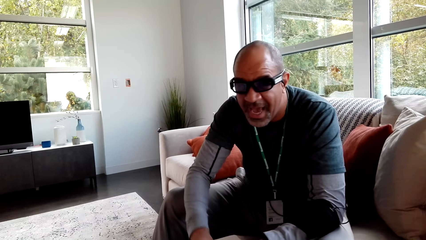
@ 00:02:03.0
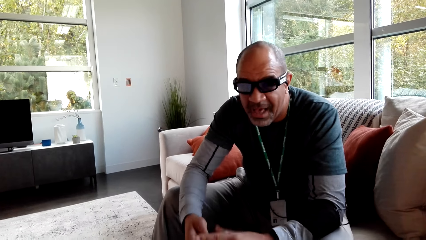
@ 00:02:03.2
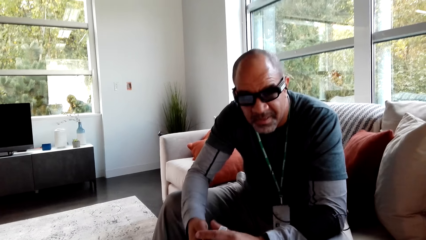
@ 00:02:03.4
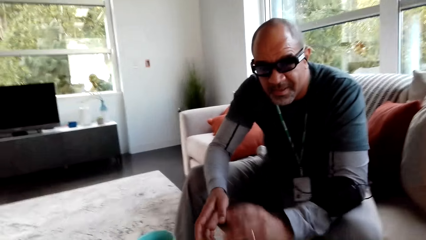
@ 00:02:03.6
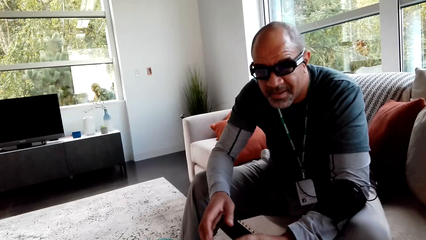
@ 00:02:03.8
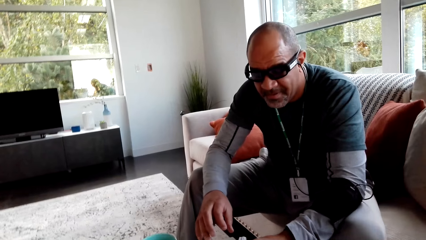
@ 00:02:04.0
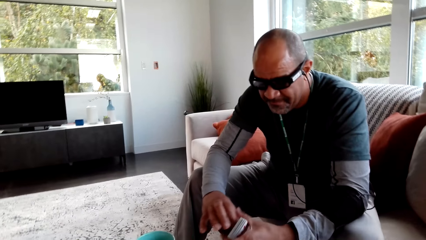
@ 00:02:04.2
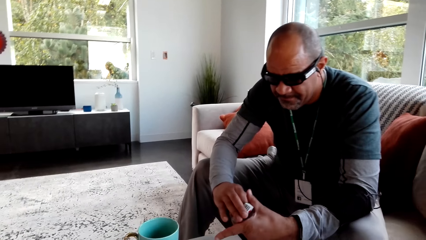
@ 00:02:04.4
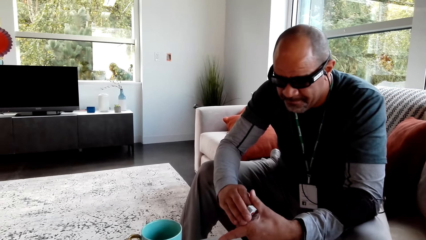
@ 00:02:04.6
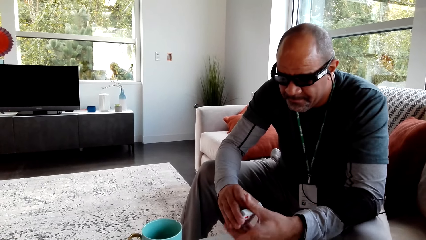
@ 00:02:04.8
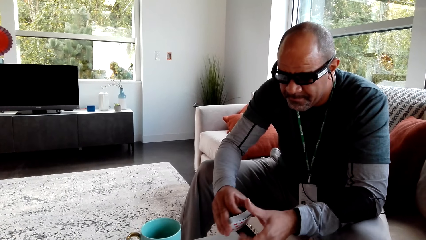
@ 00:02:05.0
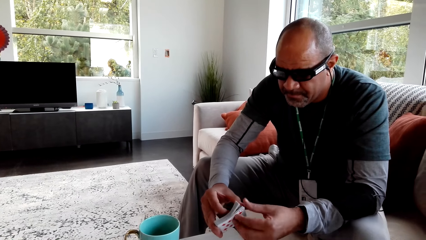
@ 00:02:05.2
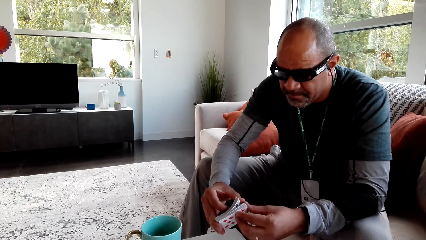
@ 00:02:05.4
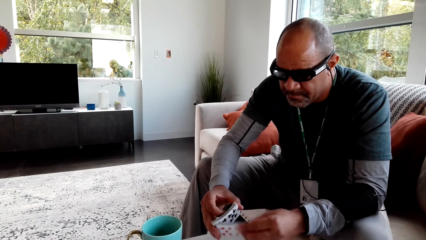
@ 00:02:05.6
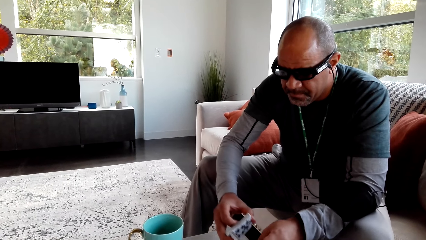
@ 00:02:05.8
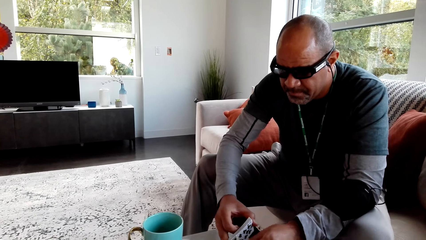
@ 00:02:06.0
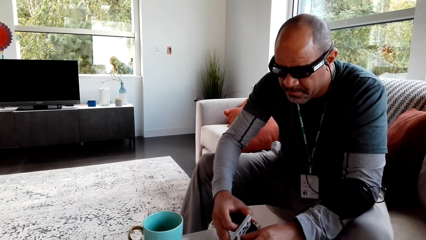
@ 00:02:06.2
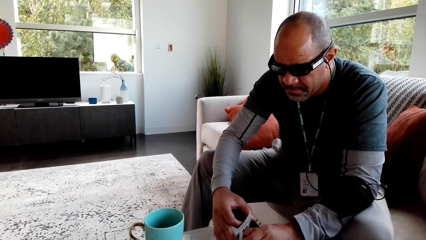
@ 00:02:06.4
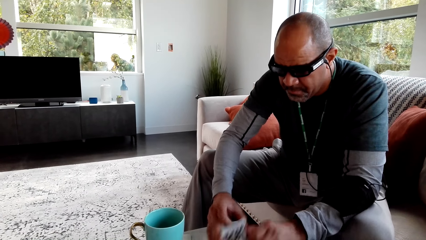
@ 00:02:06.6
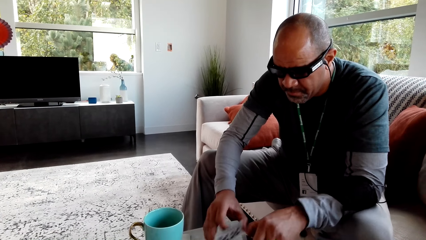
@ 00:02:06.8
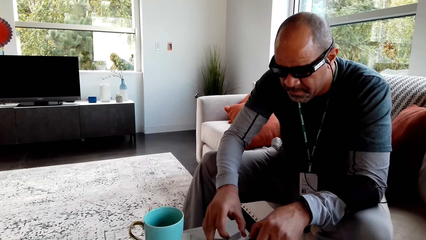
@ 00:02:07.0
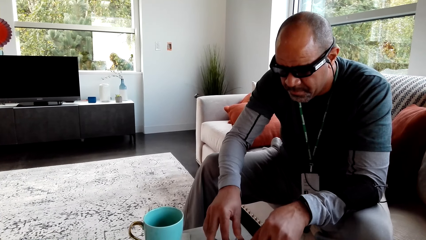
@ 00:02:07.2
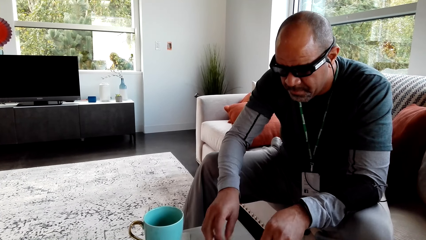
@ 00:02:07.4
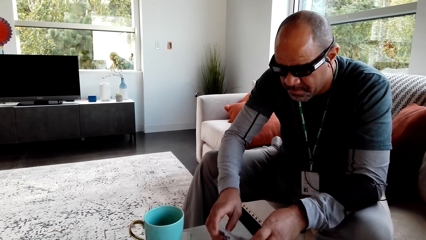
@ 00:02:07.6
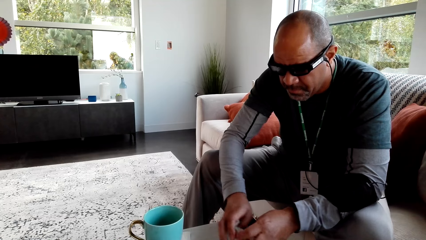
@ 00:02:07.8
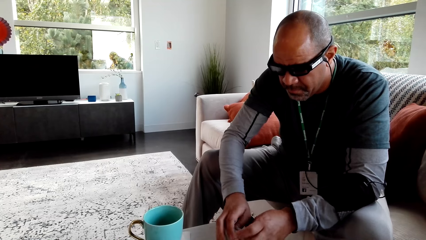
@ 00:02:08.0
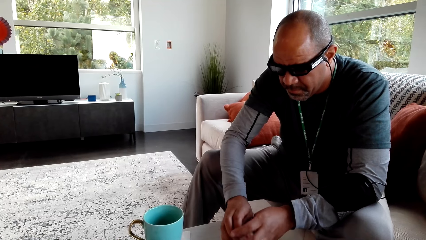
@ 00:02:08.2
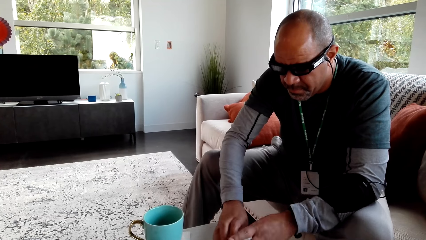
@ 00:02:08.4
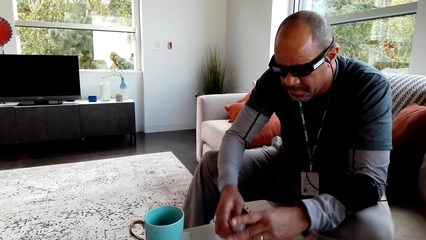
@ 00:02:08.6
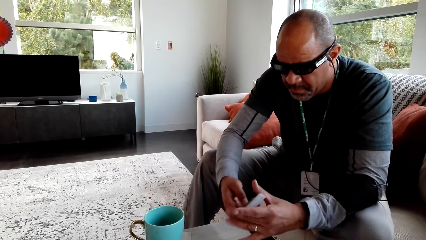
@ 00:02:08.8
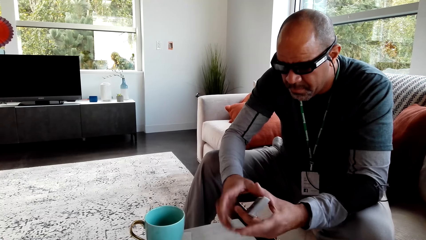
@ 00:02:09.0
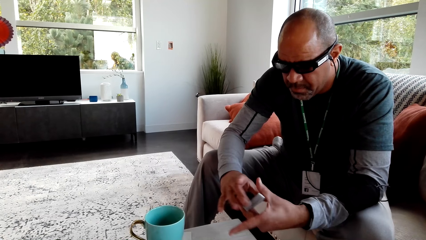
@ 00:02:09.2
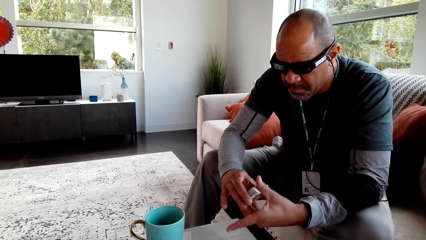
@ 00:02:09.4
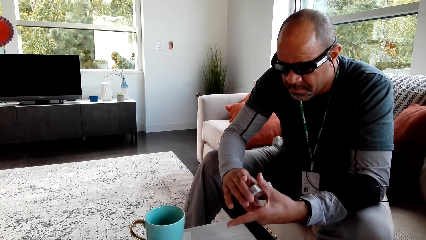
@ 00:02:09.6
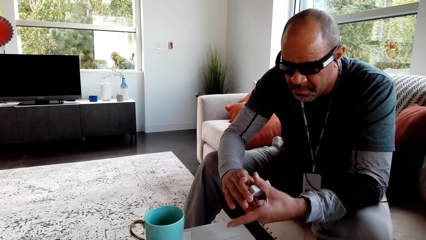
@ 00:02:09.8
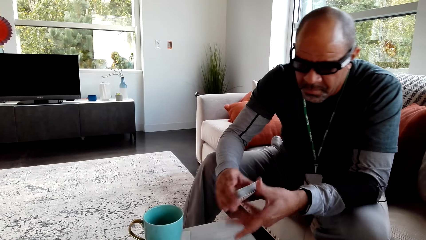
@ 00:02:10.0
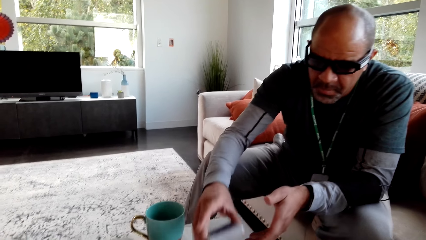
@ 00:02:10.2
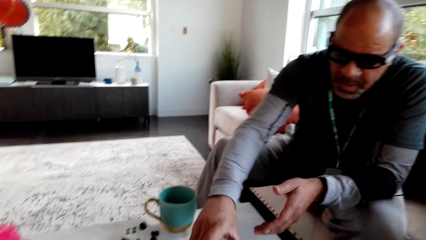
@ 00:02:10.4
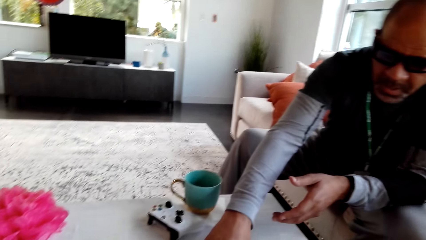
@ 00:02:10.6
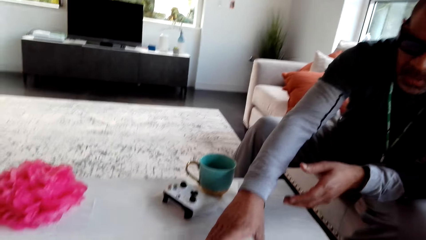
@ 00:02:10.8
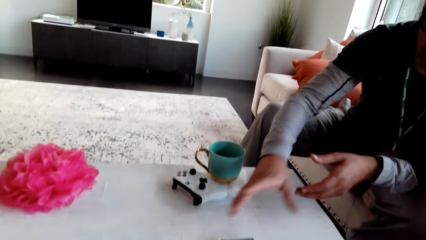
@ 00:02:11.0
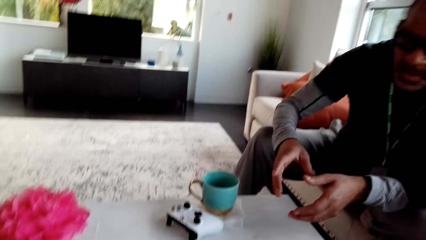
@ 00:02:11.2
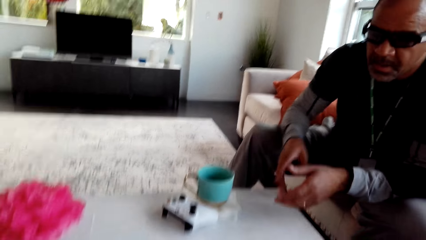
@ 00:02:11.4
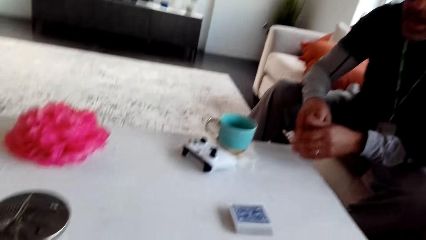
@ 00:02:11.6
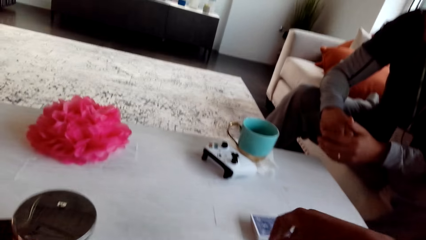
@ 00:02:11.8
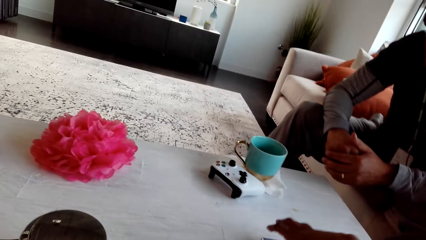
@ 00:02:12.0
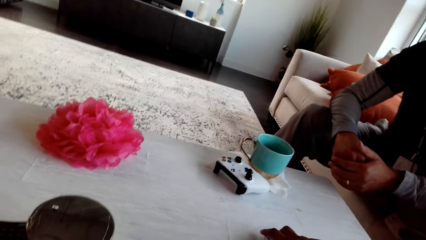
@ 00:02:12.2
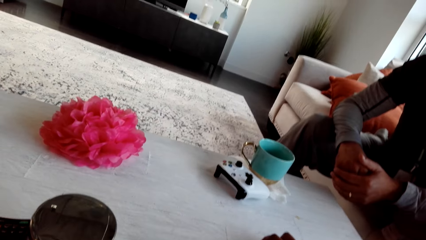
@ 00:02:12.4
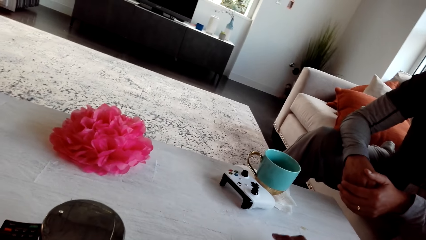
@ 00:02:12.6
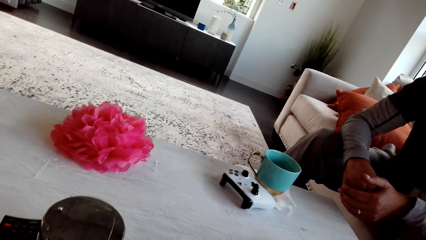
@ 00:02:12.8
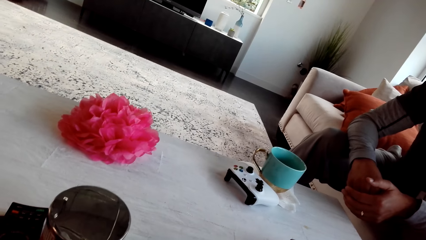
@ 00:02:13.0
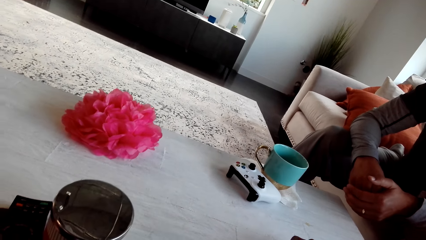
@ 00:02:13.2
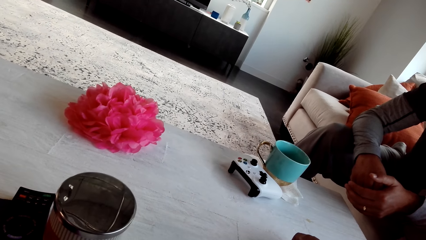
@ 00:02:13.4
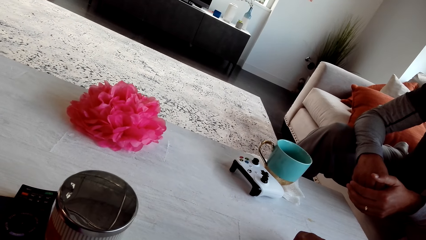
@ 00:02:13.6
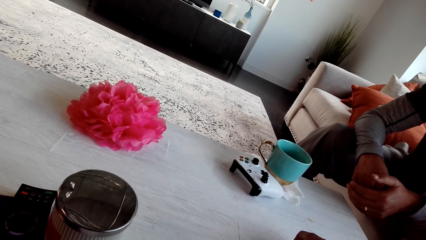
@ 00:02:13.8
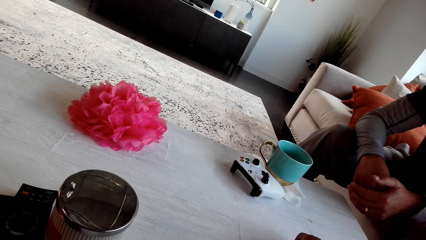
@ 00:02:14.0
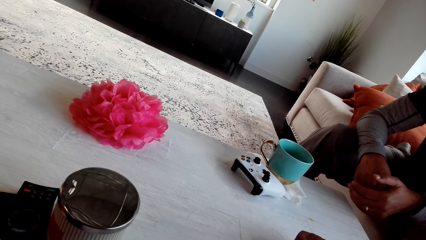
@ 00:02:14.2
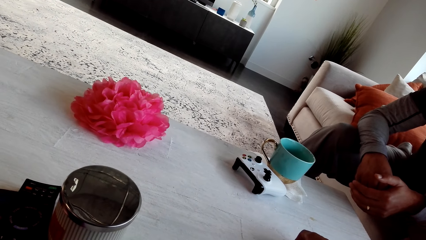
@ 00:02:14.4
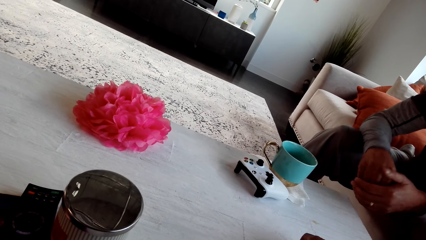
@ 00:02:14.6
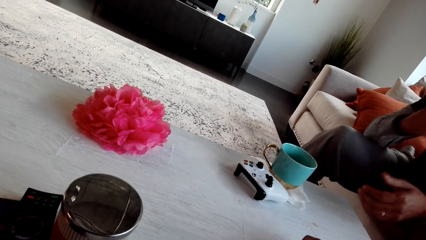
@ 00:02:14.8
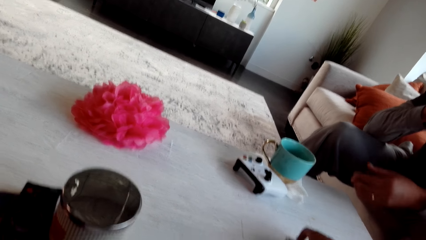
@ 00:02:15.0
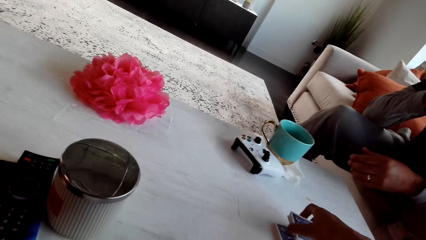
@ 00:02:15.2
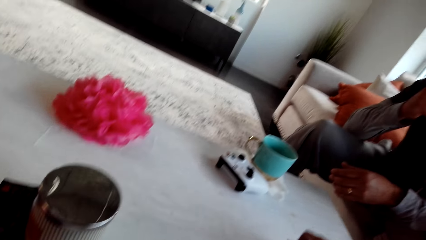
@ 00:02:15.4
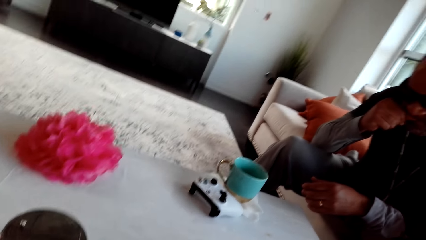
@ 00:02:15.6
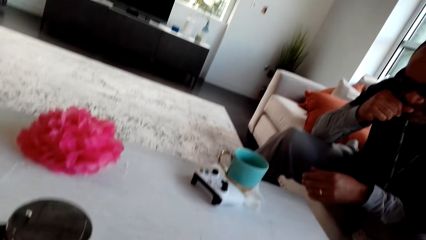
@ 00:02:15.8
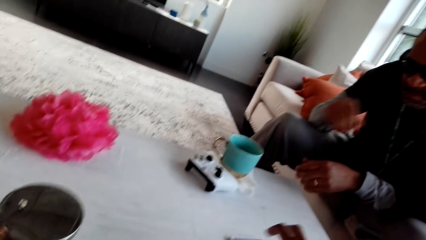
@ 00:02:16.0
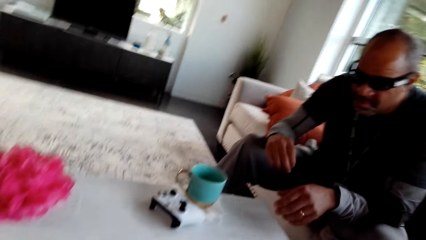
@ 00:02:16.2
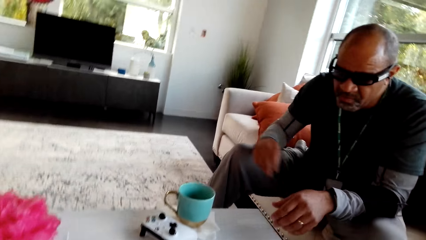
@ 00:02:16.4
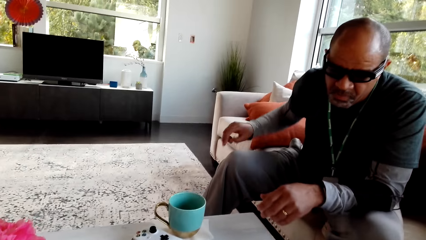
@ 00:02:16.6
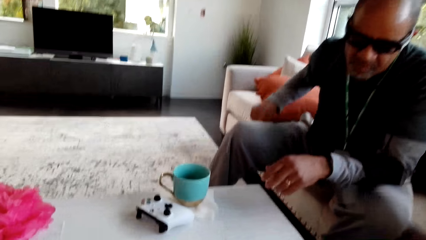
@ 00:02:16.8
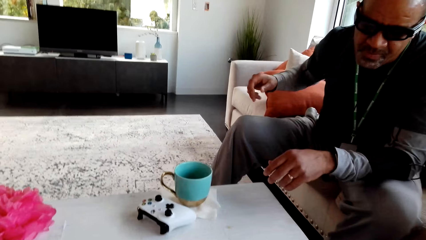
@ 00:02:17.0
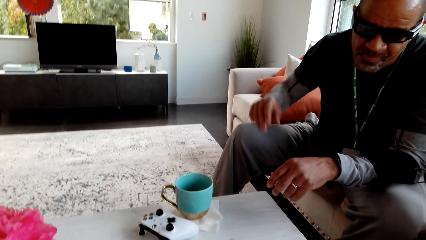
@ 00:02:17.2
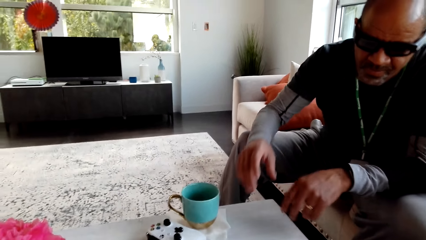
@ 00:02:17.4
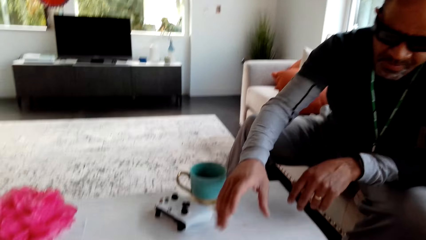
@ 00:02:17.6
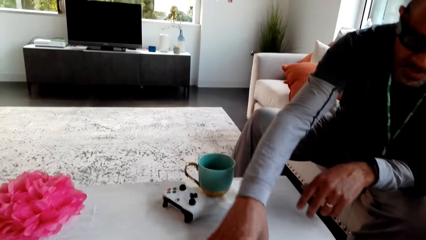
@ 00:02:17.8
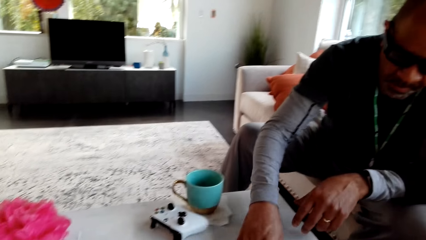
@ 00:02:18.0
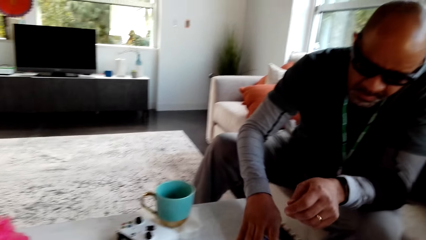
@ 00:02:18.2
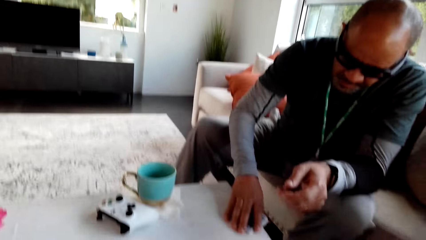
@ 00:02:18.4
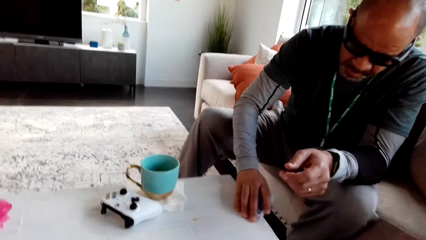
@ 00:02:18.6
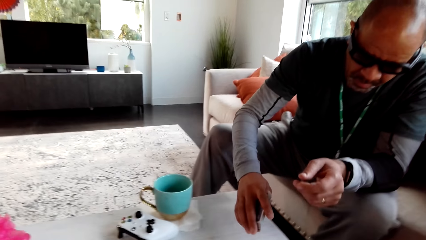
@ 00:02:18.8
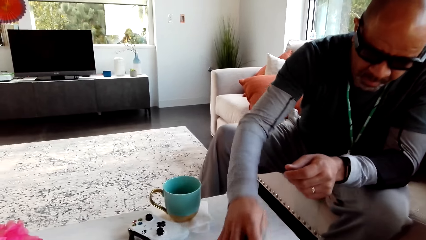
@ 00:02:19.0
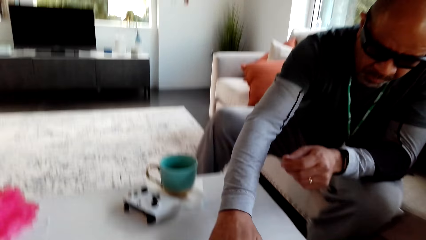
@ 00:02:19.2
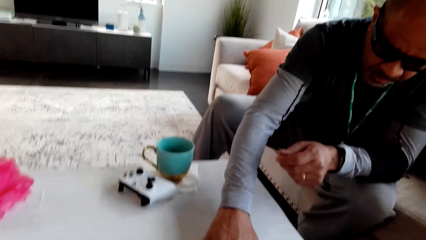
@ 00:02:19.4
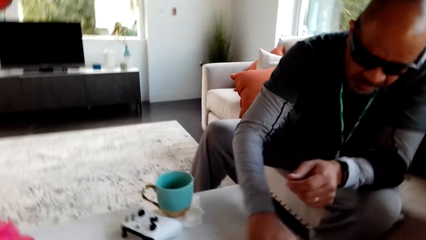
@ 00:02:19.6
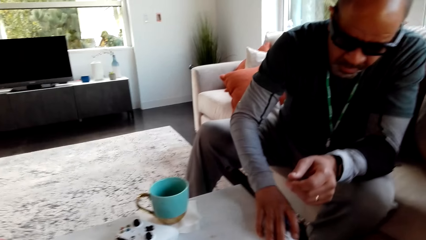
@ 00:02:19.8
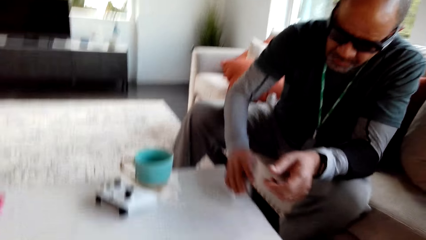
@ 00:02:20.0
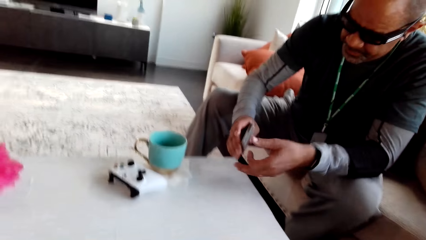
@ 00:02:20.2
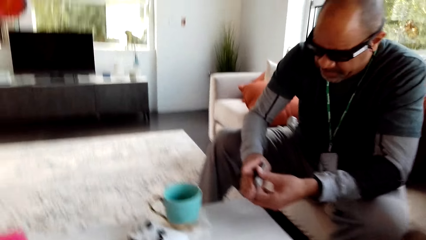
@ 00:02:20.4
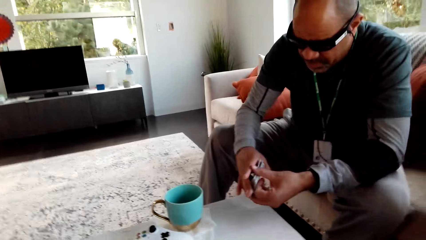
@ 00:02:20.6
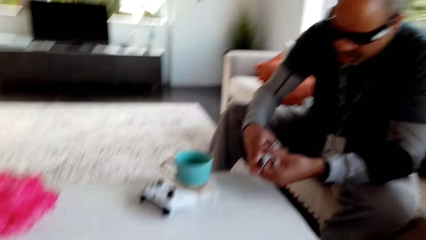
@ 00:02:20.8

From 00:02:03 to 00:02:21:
A man shuffles the play cards. The man places the play cards on the table. The camera wearer picks the play cards from the table. The man touches his face. The camera wearer wipes their face. The man picks the play cards from the table.
